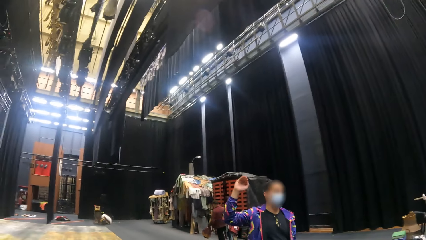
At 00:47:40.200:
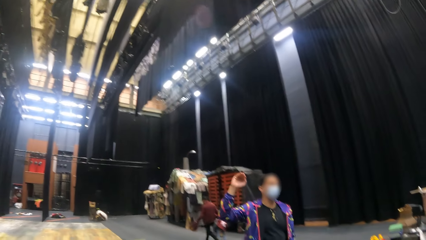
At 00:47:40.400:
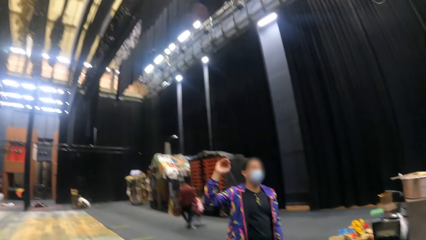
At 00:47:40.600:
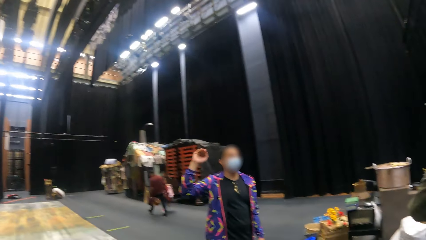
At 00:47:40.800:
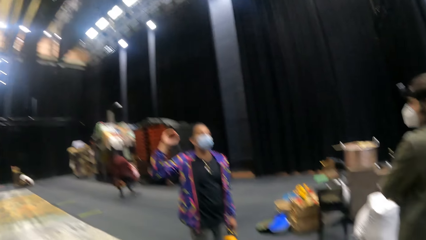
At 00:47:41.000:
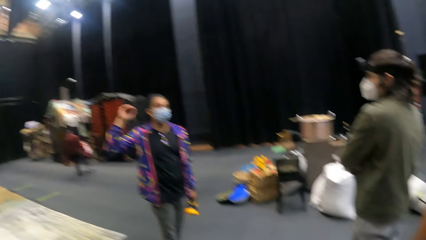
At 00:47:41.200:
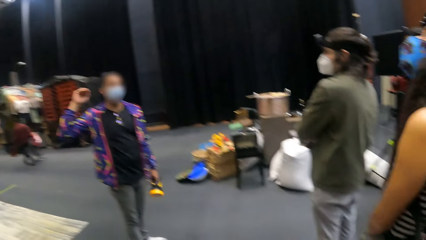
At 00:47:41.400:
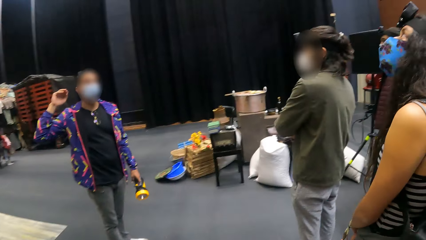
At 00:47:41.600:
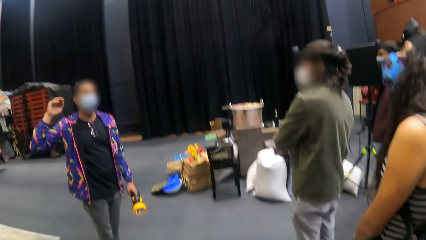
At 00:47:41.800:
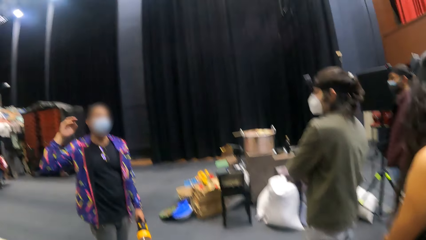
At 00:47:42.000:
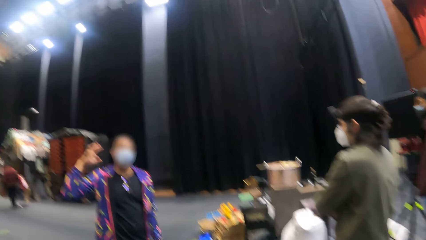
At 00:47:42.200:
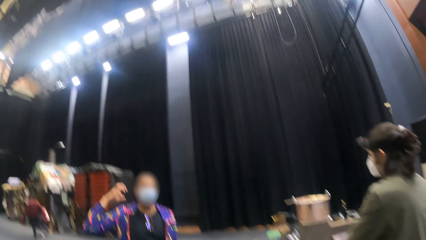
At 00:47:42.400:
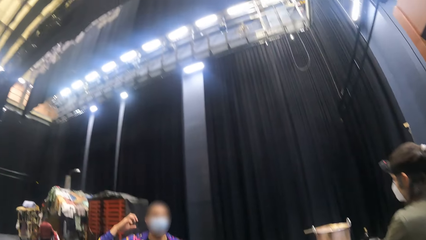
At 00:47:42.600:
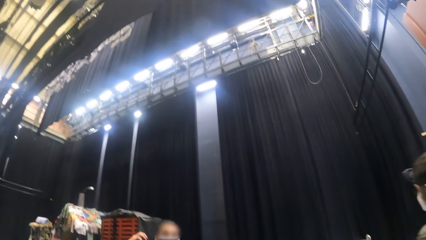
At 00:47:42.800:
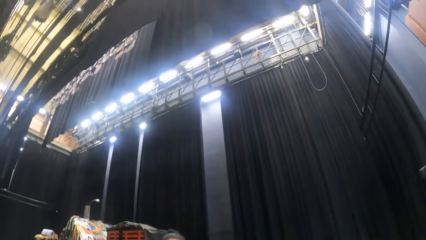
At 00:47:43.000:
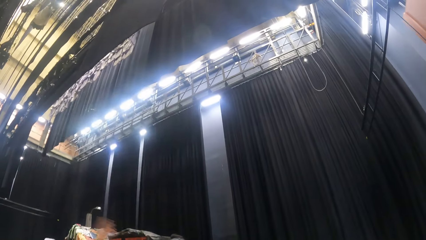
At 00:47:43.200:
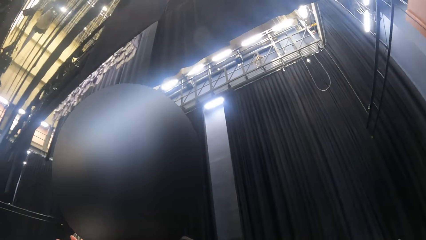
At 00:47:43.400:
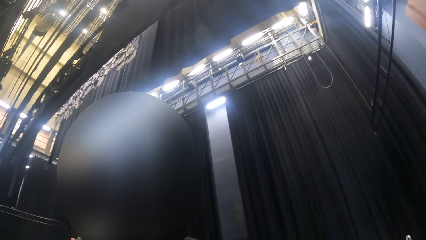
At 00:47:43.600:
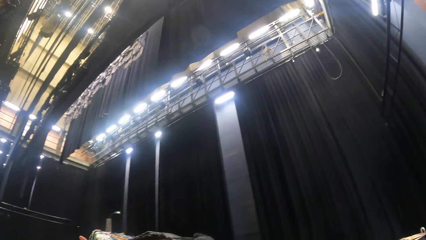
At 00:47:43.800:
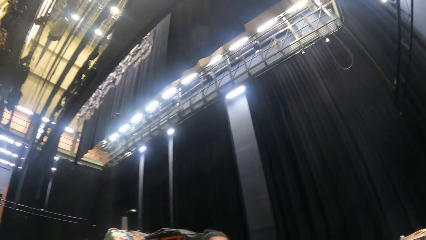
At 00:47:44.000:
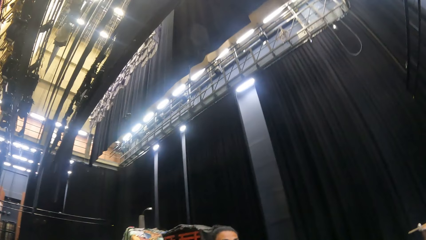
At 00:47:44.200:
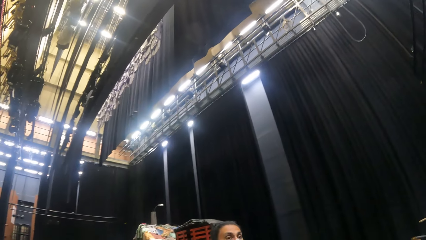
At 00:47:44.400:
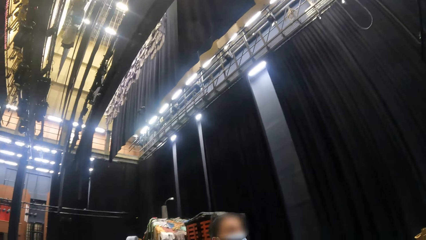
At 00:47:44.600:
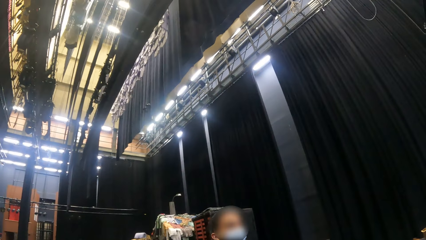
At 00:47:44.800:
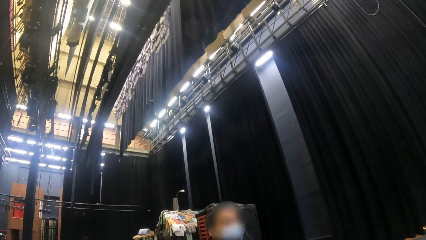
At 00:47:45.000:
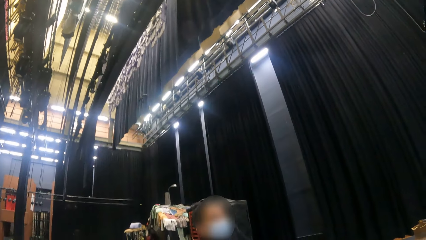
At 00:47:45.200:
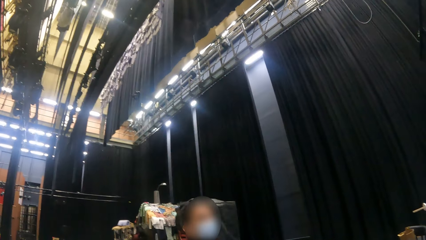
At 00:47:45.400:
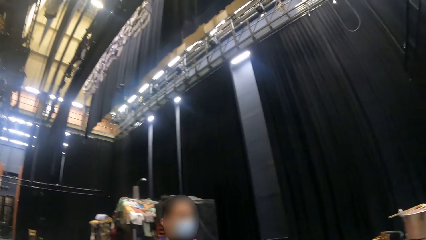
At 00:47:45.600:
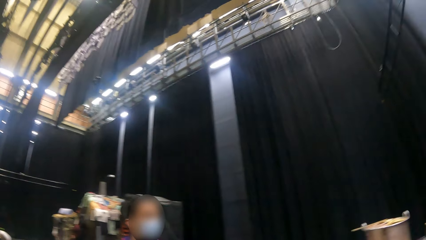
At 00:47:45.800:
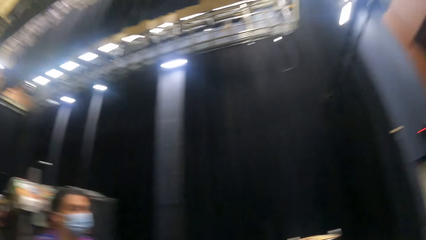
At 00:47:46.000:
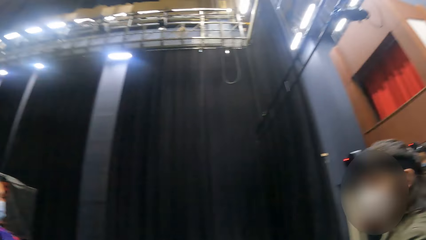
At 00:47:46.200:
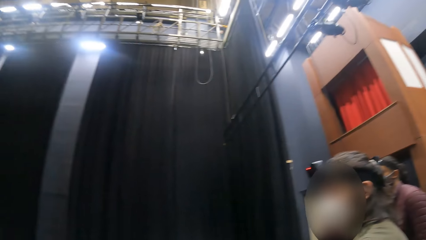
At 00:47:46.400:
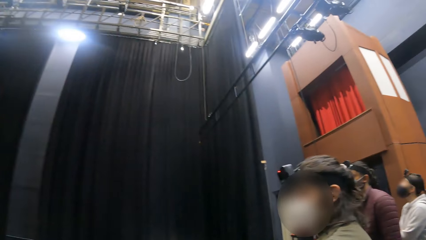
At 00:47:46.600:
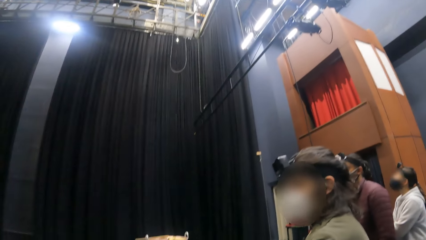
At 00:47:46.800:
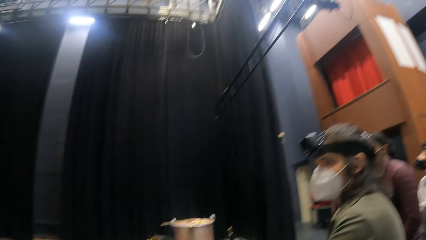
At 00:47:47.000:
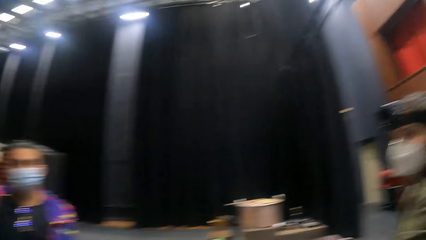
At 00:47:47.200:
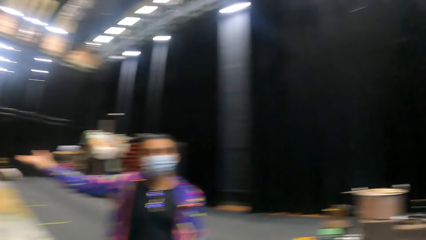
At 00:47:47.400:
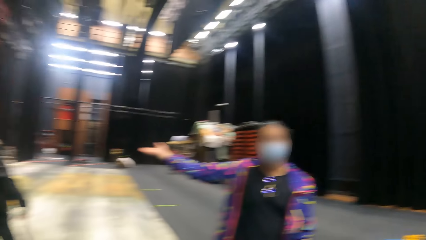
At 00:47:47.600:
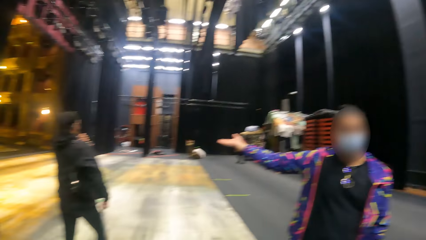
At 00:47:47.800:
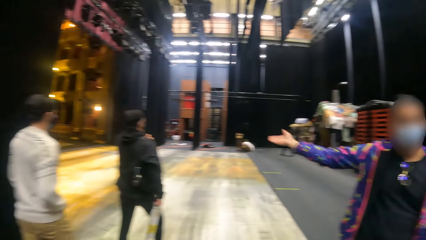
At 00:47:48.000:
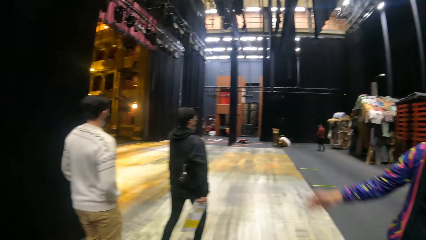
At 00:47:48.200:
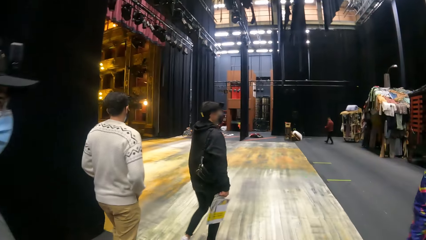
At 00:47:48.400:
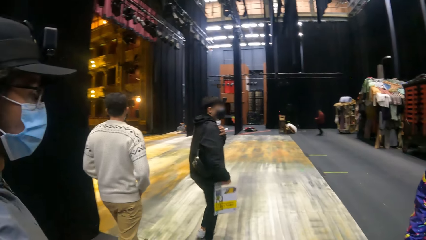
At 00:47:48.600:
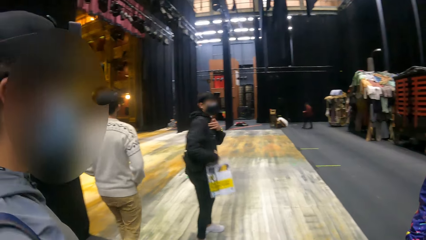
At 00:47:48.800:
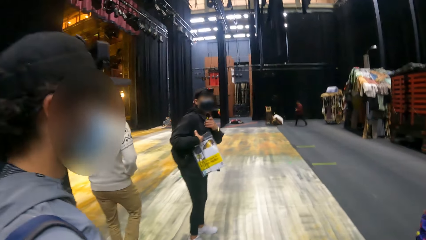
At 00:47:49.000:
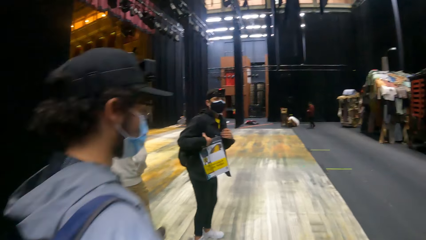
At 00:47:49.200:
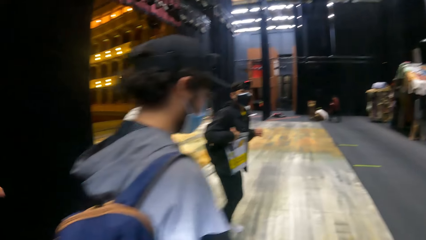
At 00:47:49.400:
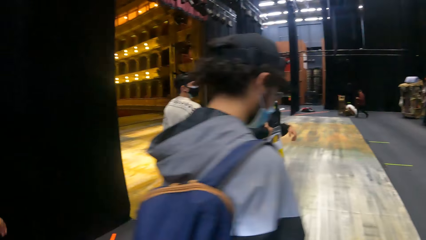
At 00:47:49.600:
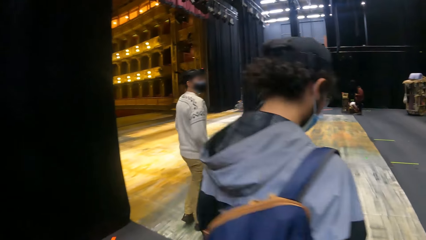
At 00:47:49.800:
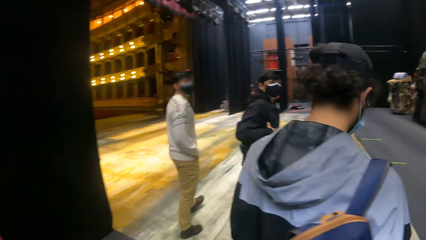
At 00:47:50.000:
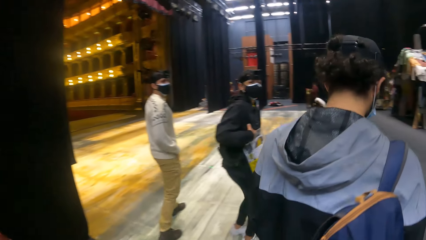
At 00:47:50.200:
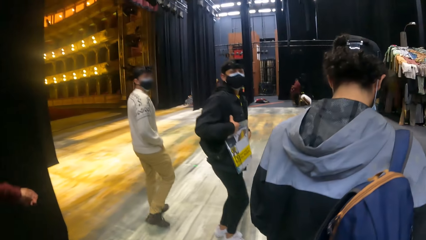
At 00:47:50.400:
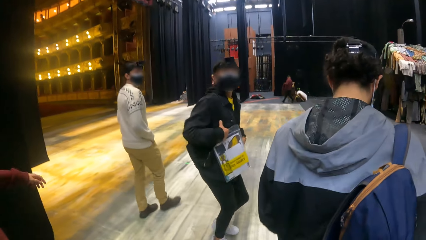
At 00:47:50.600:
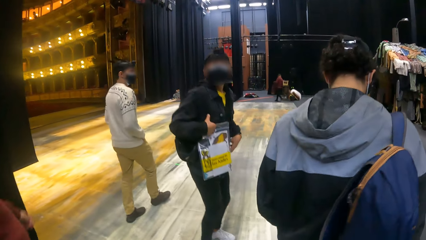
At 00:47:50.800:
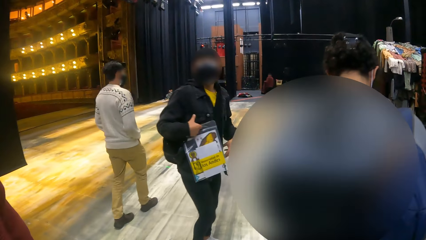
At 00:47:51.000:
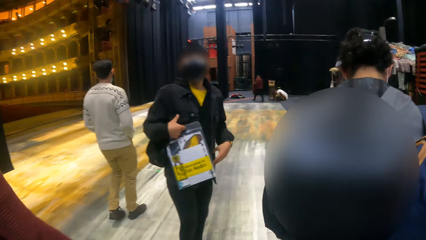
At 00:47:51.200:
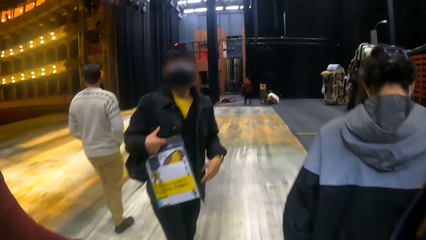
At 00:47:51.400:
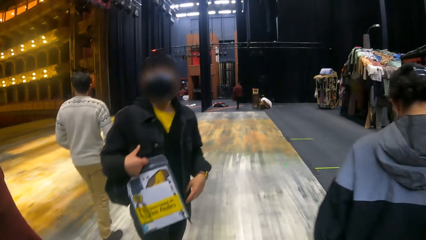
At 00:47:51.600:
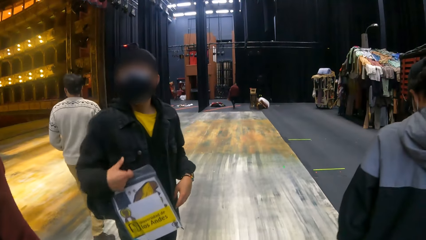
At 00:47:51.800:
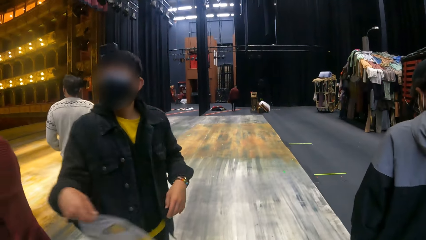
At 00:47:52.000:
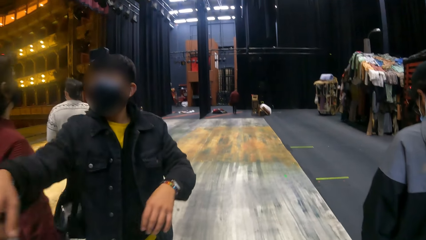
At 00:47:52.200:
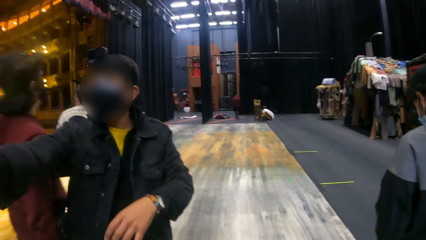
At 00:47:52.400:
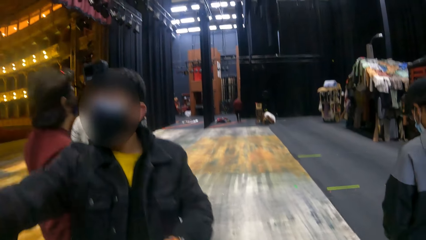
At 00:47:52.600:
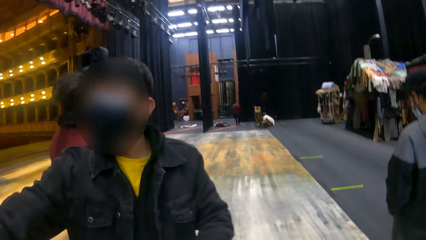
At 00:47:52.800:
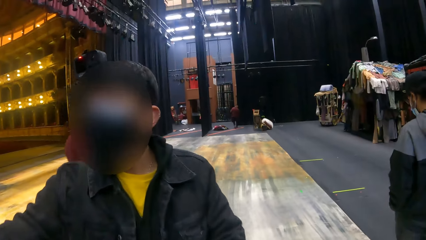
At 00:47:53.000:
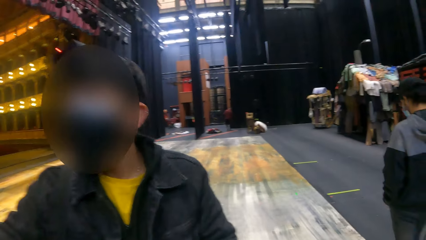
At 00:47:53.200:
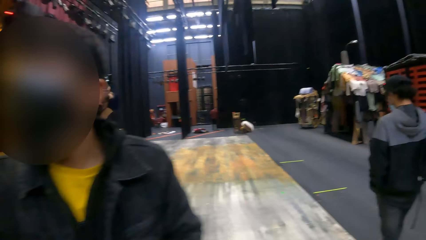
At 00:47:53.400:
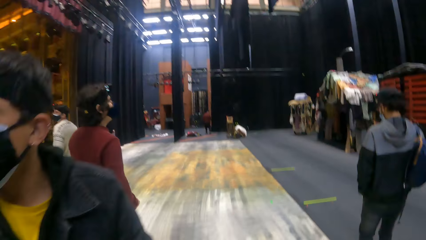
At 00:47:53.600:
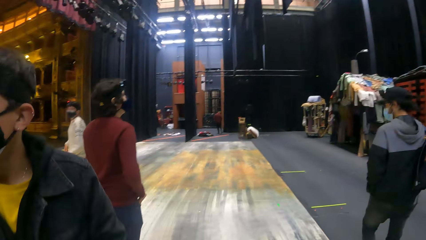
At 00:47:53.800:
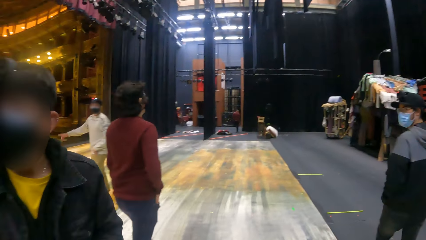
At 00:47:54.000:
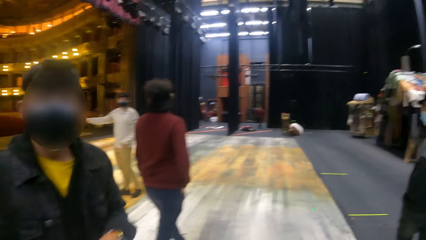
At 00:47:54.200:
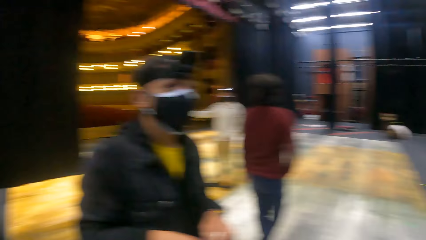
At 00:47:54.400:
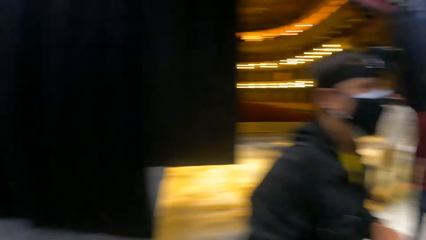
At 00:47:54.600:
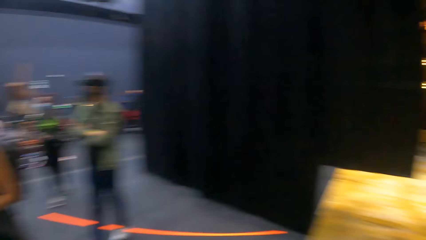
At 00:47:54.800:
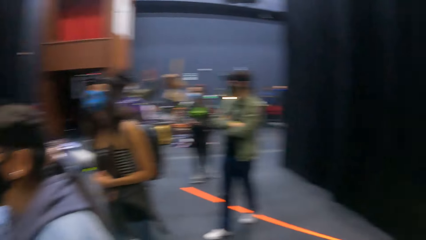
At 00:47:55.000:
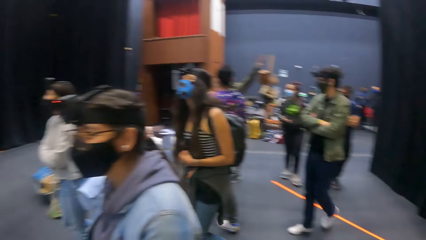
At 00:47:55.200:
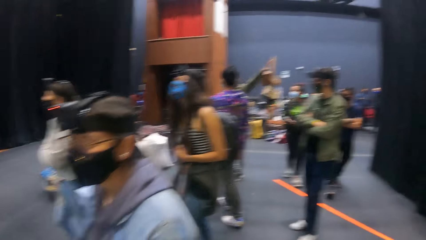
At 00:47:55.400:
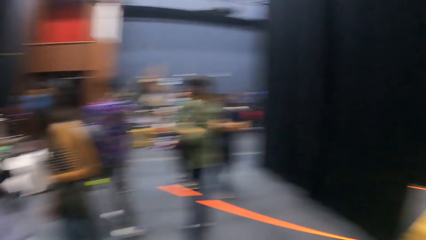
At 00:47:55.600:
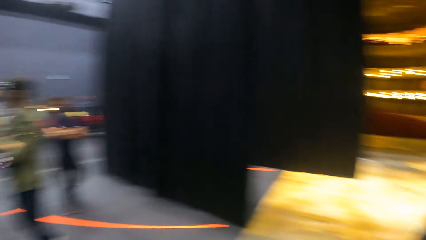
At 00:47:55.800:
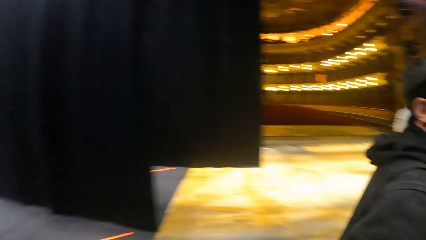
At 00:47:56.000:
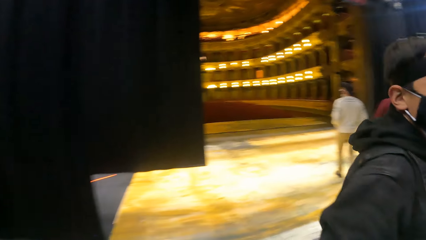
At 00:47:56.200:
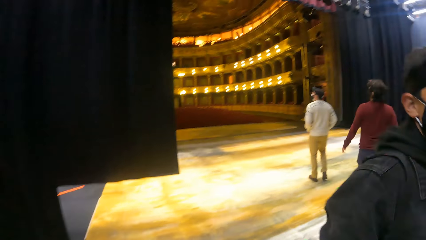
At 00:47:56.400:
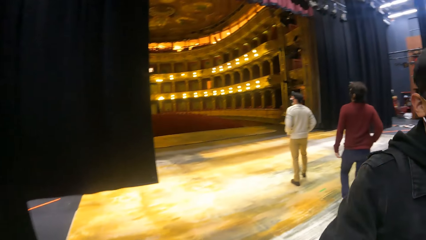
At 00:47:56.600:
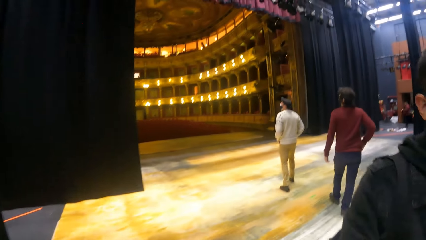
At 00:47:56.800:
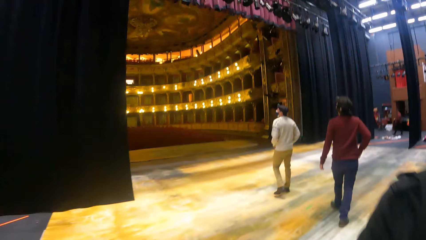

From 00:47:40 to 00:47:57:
A man holds a torch in his left hand. Someone talks to the crowd. The camera wearer looks around. They walk towards a stage with a group of people. Another man dances on the stage. The camera wearer turns around.
